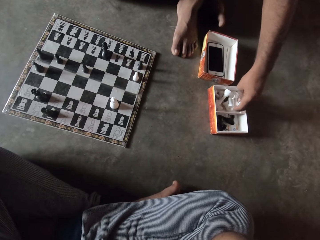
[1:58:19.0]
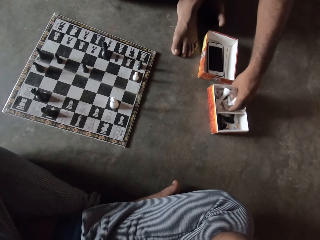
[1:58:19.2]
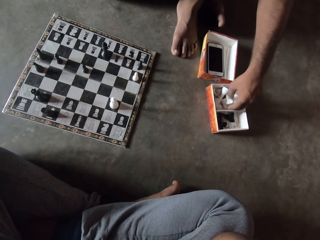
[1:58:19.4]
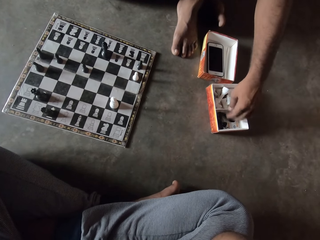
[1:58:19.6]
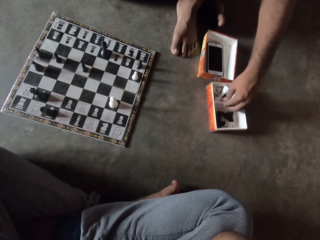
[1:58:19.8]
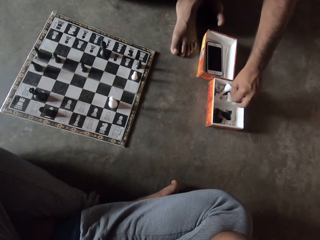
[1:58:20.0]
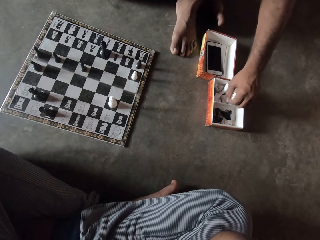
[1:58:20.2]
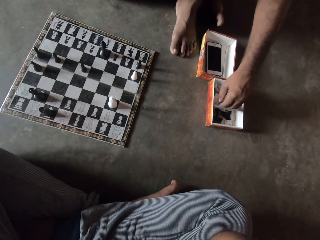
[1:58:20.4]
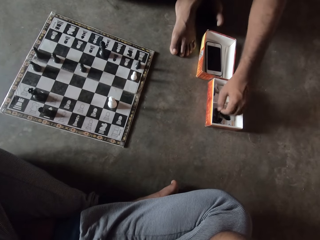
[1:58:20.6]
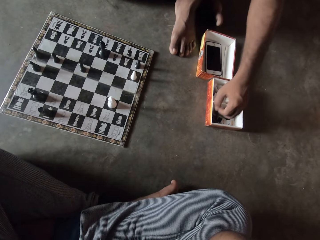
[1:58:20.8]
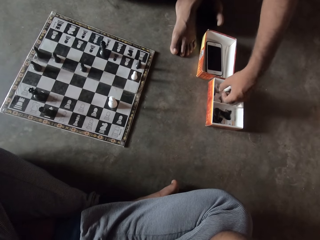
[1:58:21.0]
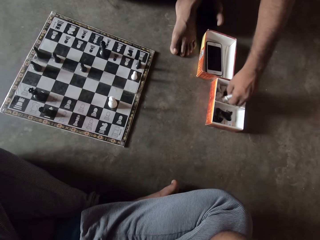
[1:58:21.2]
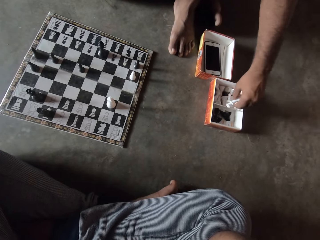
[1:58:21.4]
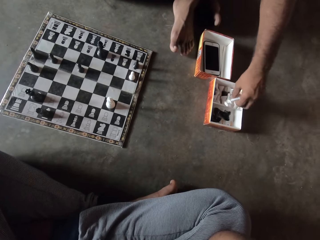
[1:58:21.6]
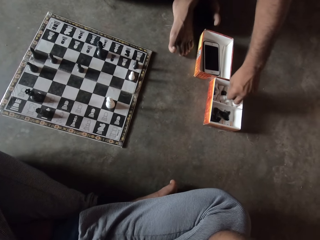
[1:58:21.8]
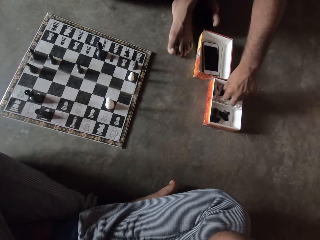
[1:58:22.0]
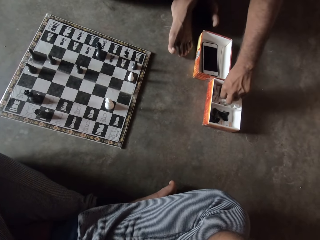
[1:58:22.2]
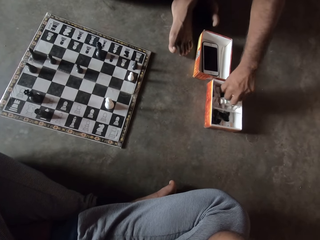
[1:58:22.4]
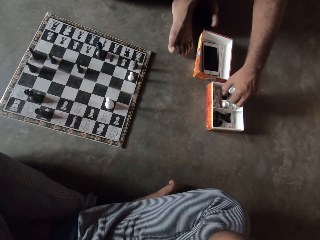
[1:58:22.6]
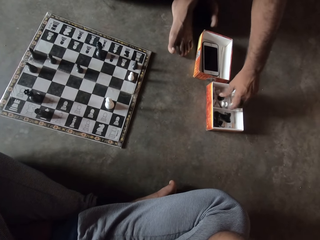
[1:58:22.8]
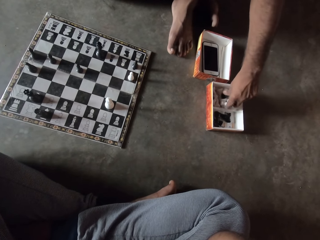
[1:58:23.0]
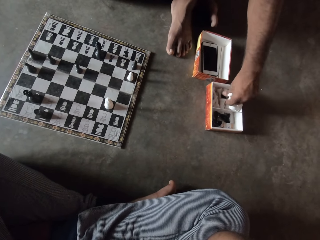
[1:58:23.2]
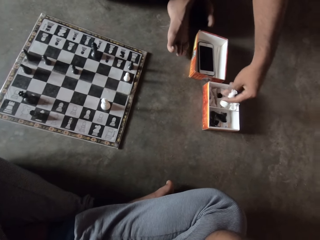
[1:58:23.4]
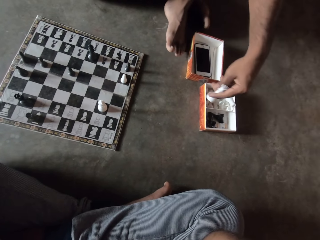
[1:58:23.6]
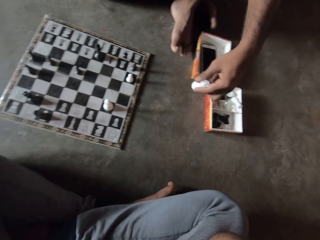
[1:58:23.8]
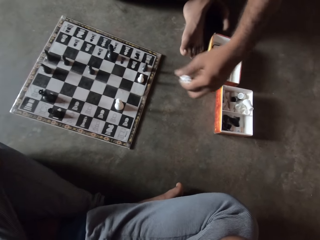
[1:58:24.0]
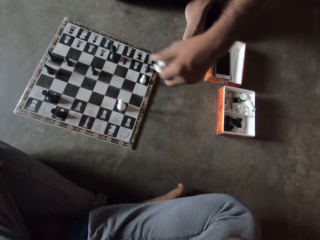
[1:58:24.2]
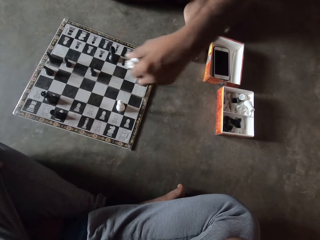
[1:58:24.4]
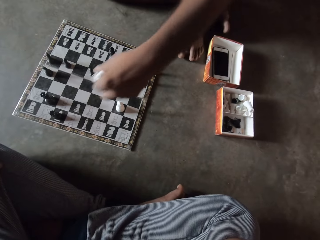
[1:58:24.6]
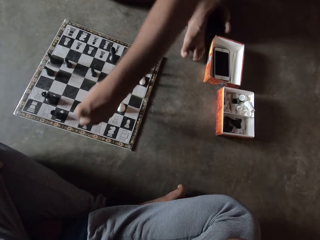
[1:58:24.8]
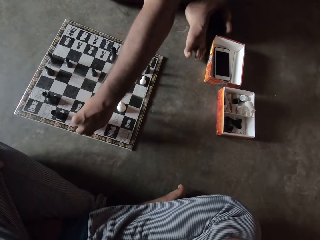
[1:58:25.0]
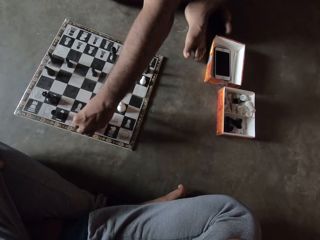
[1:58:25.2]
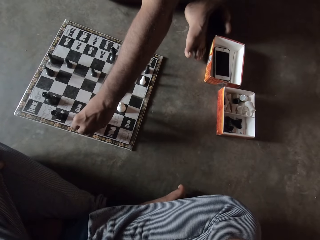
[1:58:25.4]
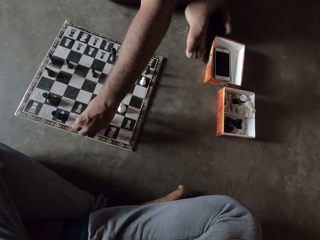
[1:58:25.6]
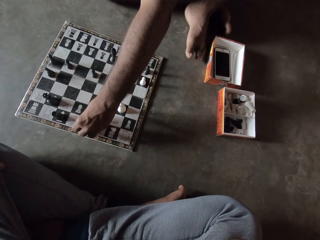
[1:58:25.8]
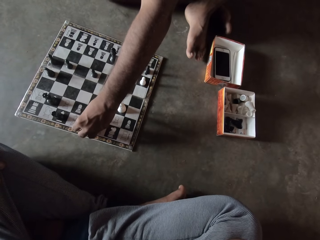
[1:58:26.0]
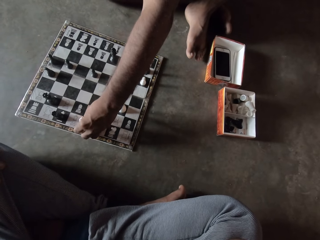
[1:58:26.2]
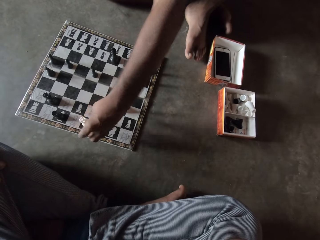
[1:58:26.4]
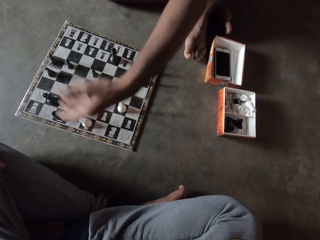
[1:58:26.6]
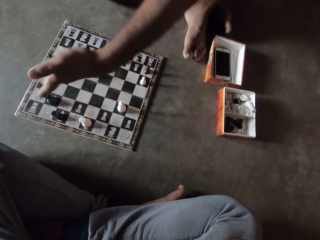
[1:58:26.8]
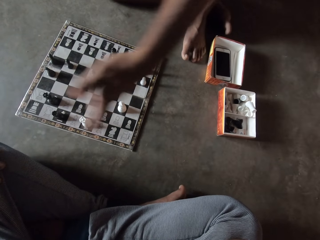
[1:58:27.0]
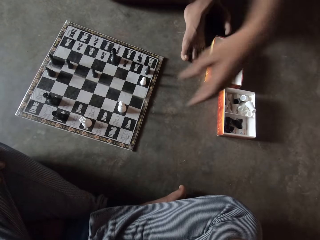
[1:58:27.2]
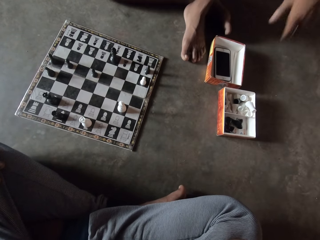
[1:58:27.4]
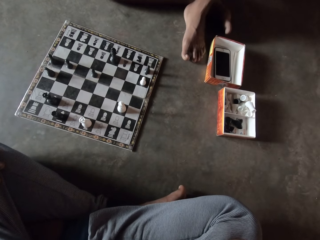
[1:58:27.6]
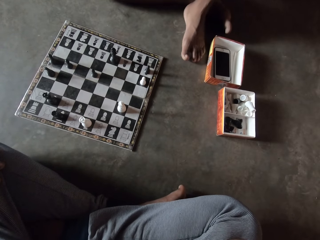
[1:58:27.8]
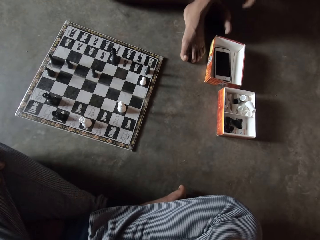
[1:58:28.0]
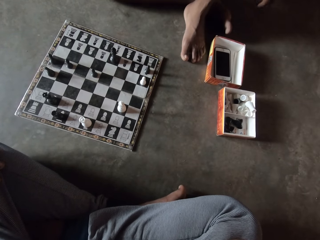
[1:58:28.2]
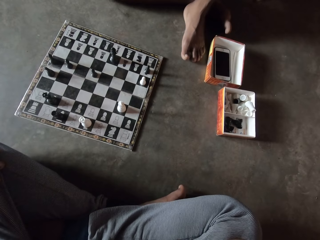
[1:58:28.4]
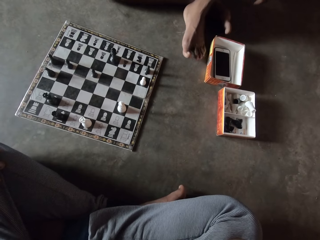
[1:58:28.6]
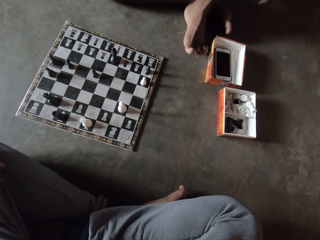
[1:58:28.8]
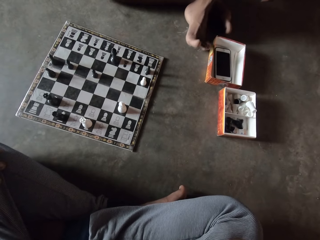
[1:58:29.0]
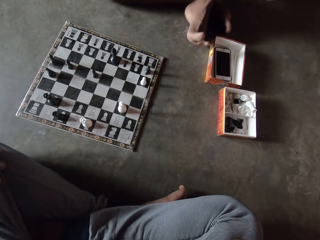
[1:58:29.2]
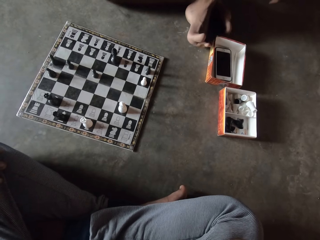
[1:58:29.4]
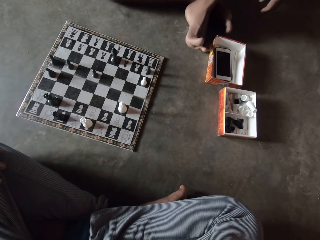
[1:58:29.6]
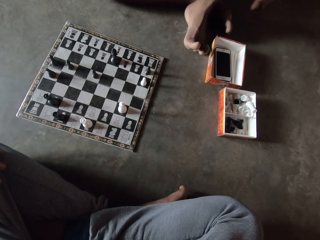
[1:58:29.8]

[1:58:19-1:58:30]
The man picks a white piece from the carton. He puts the white piece on the chess board on the floor. He gesticulates with his left hand.

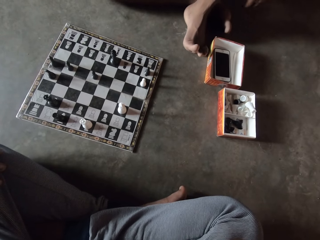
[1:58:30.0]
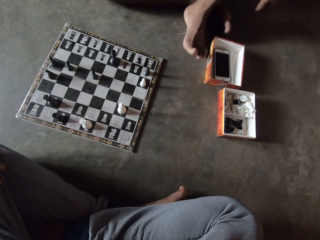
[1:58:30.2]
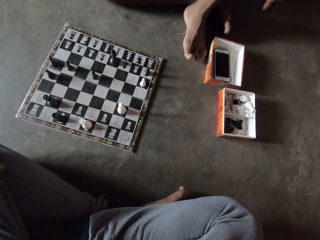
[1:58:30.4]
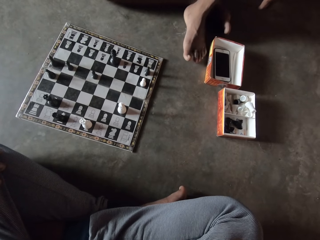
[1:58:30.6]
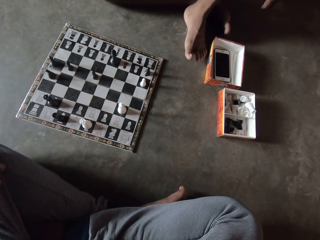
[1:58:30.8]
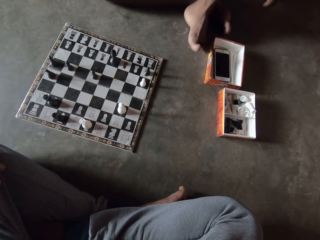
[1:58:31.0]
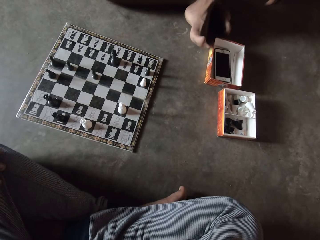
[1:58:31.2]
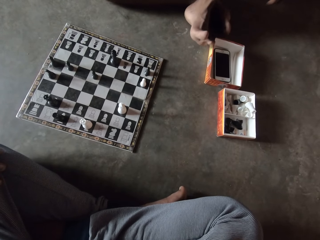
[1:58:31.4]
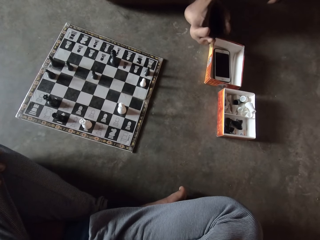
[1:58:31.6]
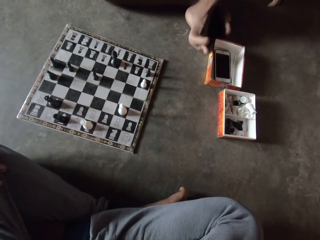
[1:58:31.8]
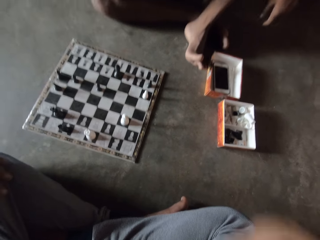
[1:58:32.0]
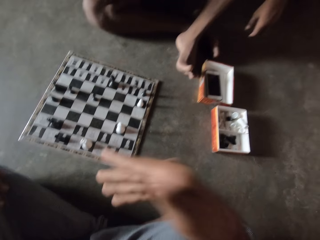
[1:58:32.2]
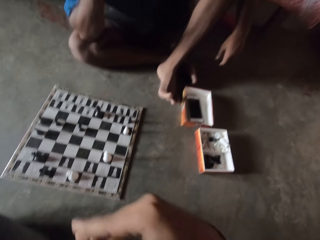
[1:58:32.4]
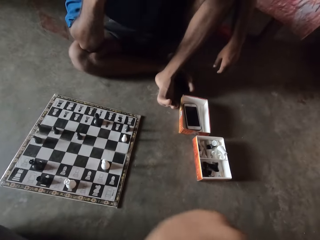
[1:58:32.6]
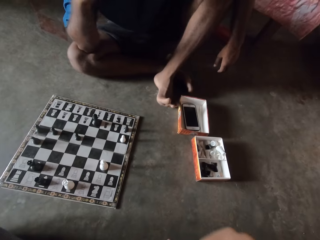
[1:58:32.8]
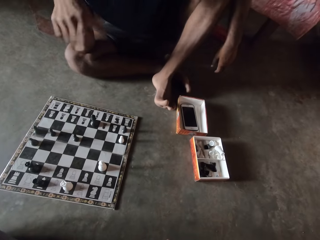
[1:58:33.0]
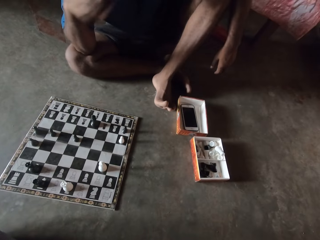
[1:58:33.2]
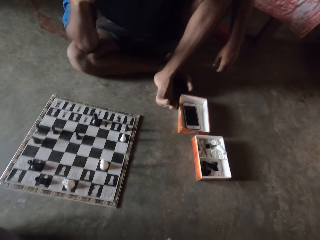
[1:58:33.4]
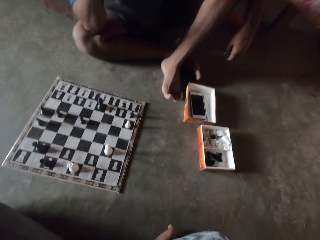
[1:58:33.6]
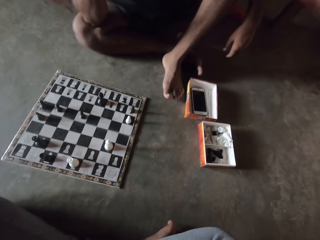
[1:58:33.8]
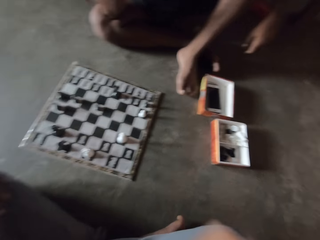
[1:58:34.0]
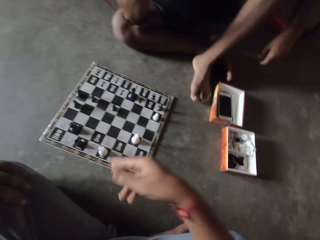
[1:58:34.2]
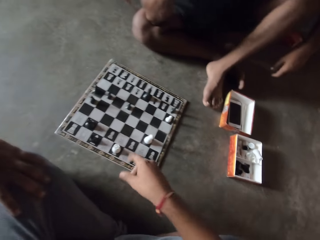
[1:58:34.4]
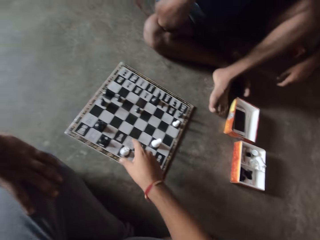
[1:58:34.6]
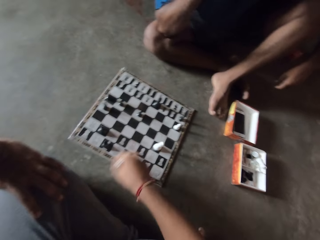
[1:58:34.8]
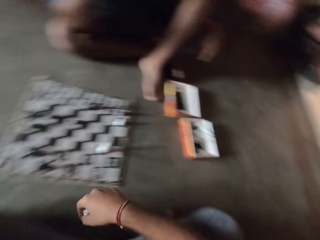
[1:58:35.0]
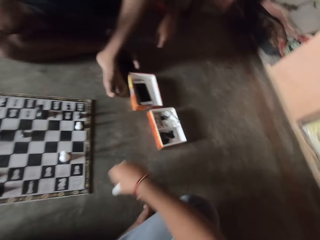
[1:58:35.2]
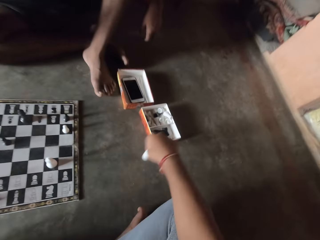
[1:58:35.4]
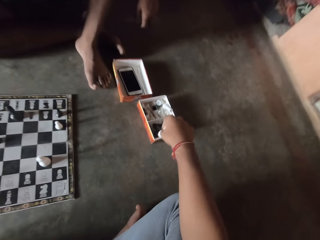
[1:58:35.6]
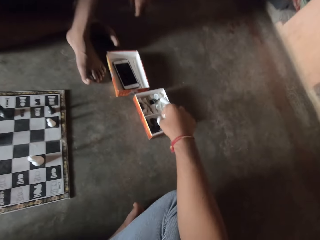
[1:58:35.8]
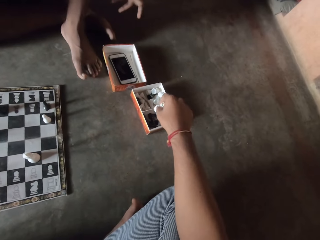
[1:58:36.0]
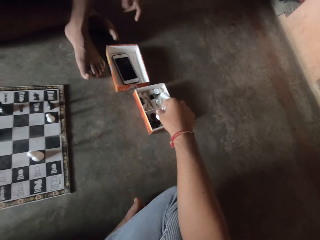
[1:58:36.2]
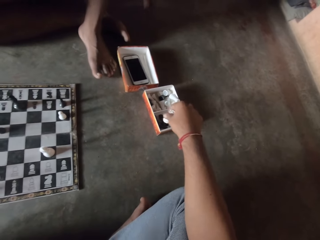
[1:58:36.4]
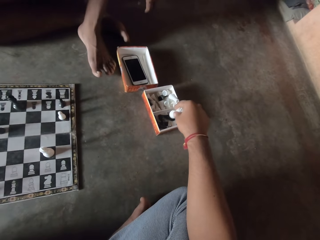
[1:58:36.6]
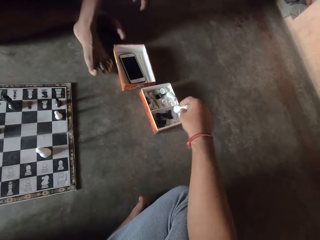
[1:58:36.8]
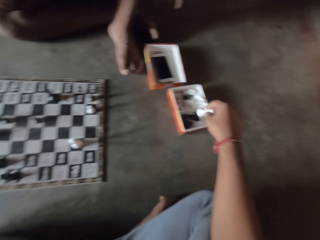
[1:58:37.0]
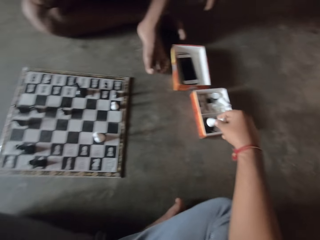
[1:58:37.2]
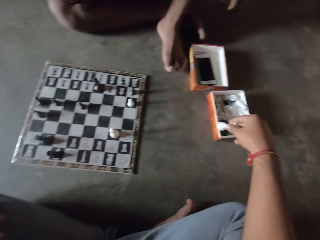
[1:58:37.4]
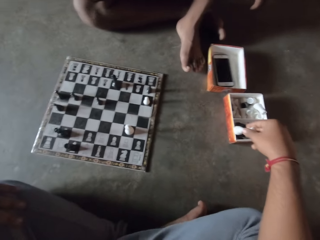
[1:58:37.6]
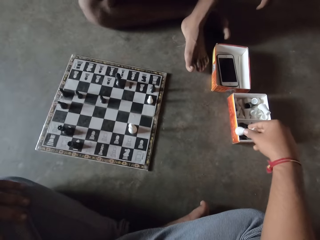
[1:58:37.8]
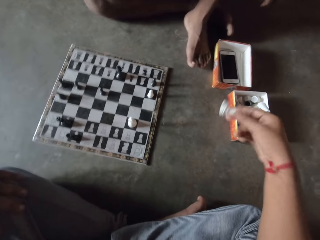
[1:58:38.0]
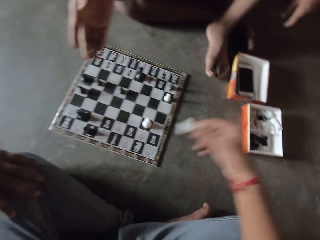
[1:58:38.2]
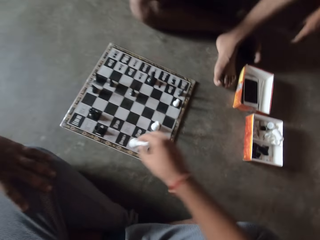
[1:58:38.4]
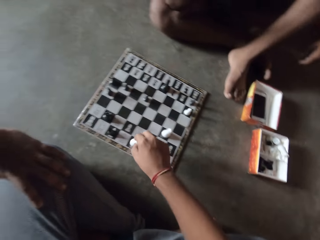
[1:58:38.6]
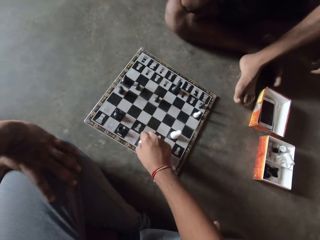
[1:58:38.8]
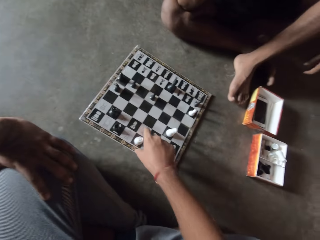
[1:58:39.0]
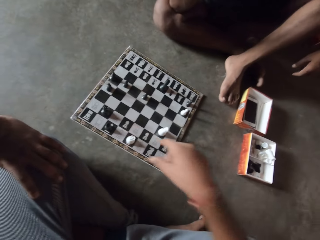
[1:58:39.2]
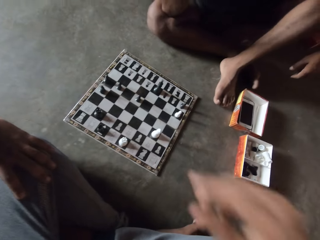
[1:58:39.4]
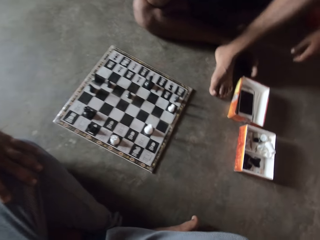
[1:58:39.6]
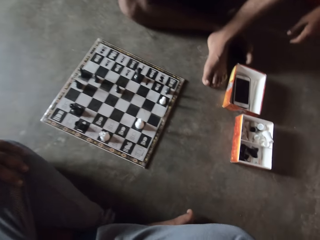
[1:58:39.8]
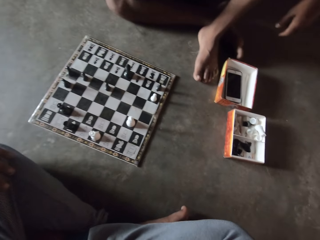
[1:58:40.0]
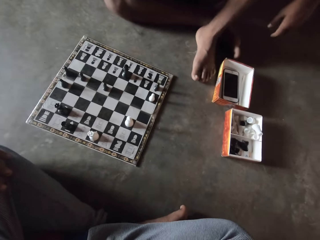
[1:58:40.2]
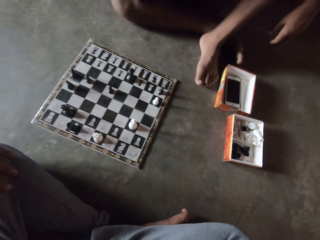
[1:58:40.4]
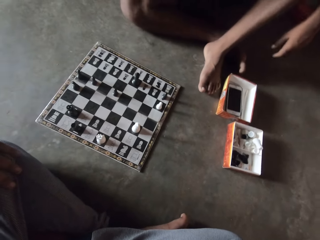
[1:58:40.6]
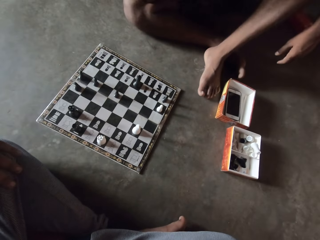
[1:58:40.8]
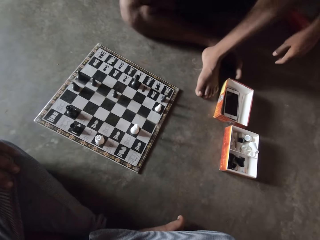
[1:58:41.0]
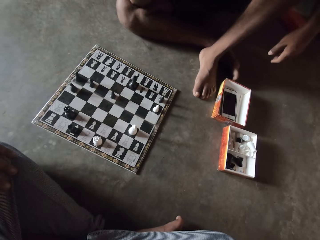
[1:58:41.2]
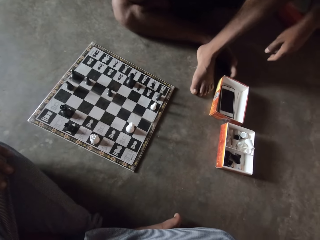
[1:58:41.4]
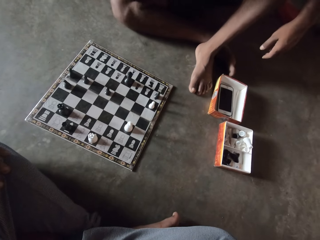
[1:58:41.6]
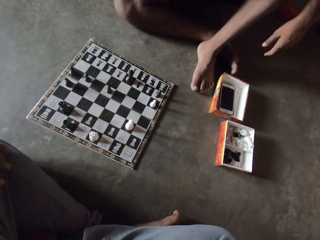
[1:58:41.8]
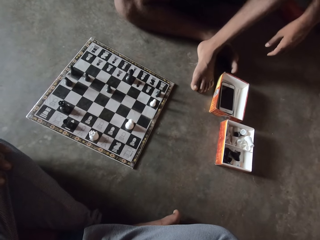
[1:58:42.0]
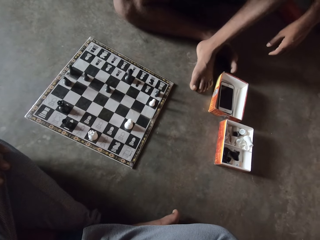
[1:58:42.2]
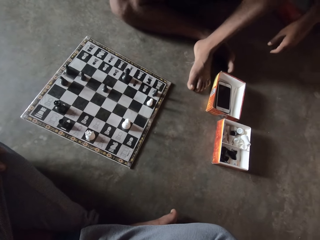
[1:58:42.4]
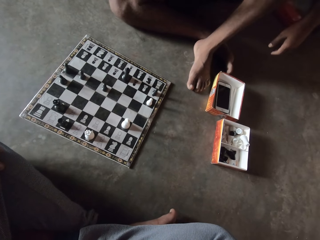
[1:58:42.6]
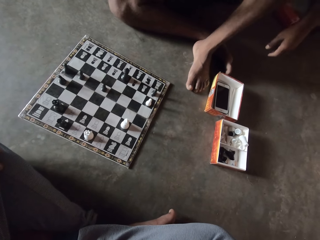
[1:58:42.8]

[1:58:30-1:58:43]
The camera wearer and the man gesticulate with their hands. The camera wearer picks up a white piece from the chess board on the floor. The man gesticulates with his right hand. The camera wearer returns the white piece to the chess board on the floor.
